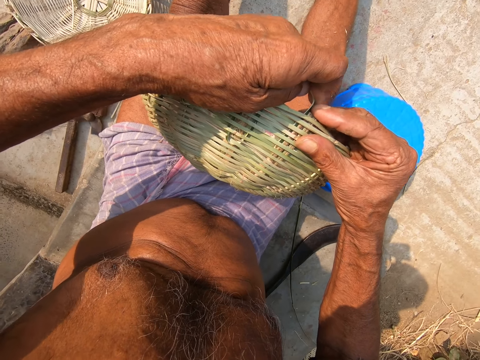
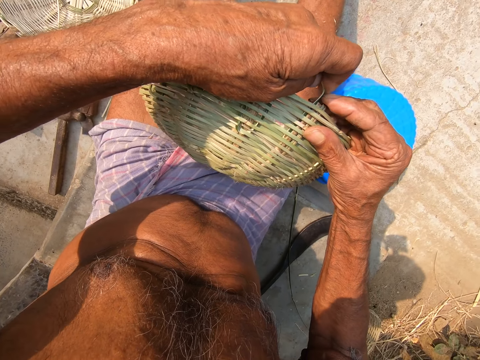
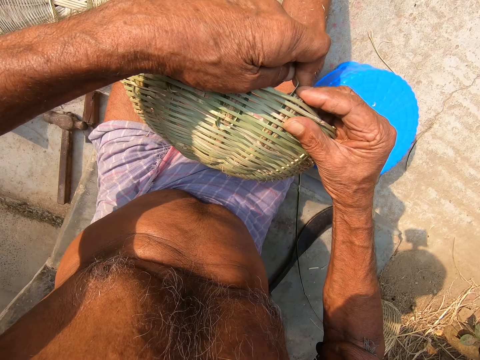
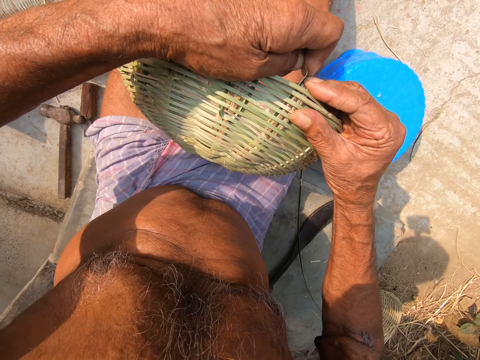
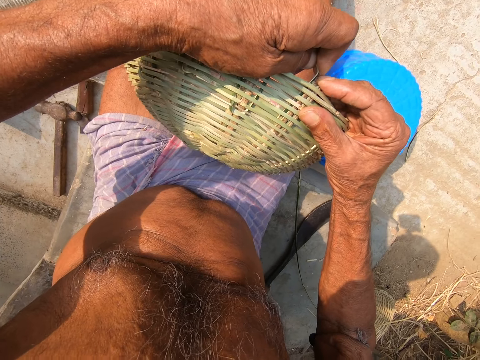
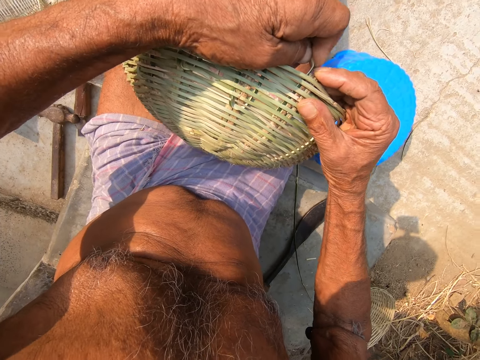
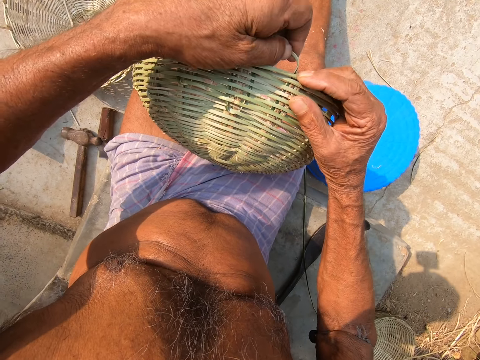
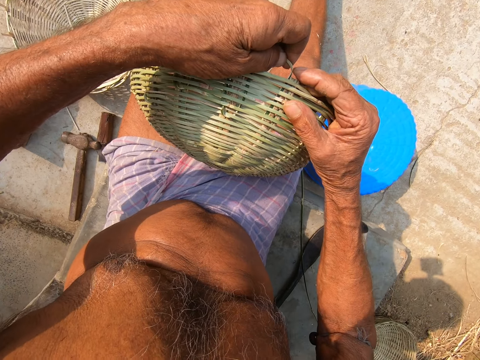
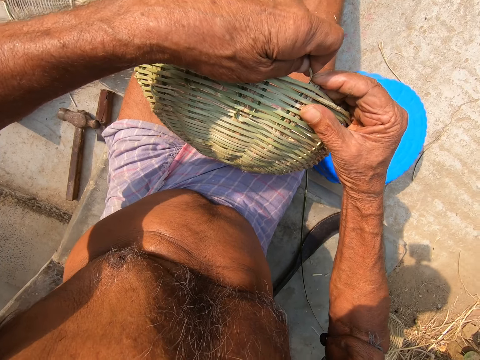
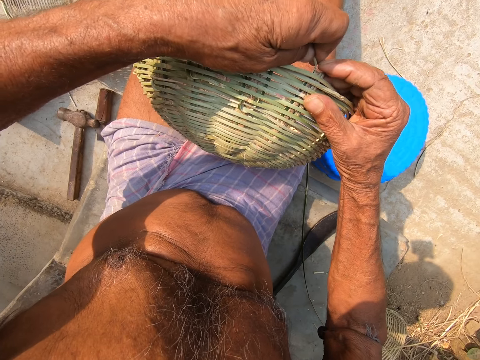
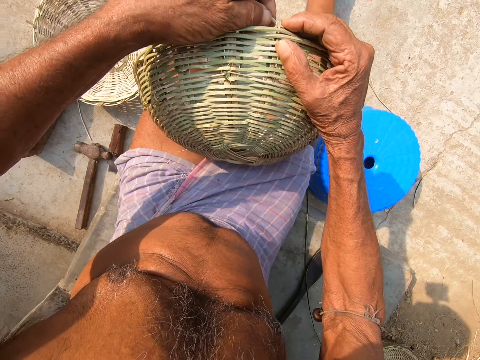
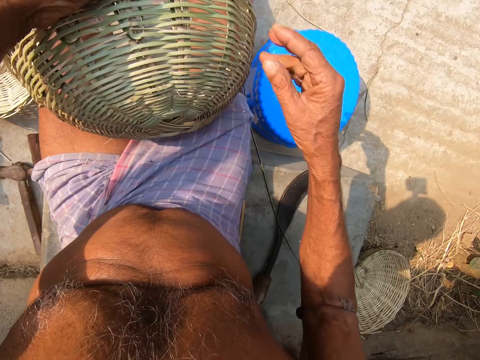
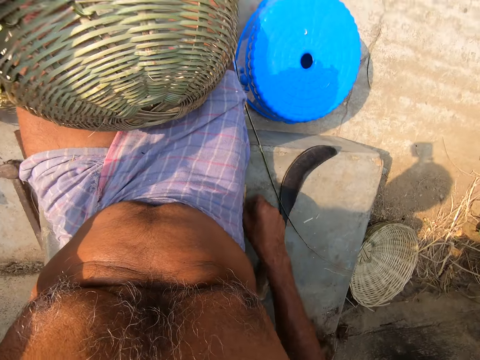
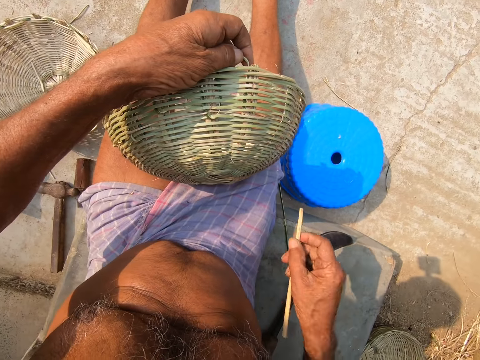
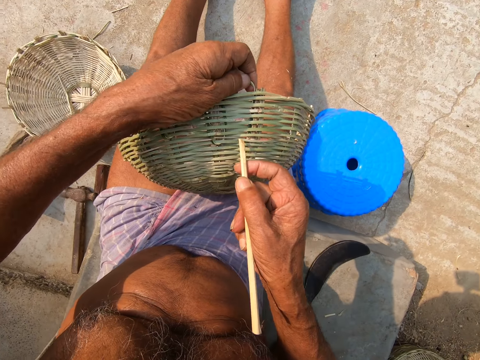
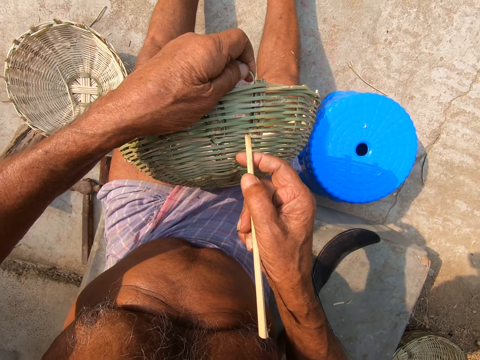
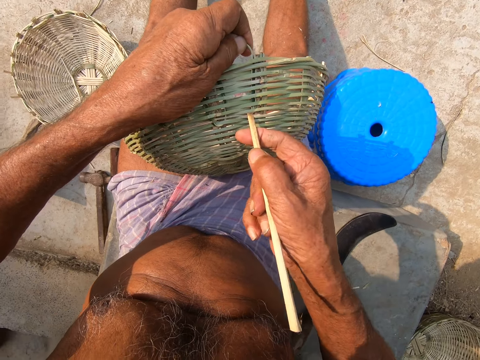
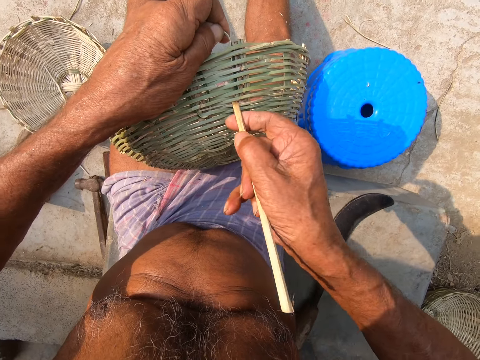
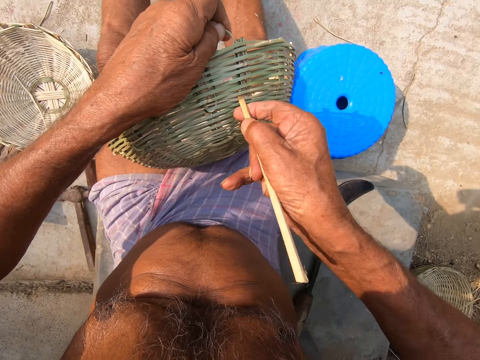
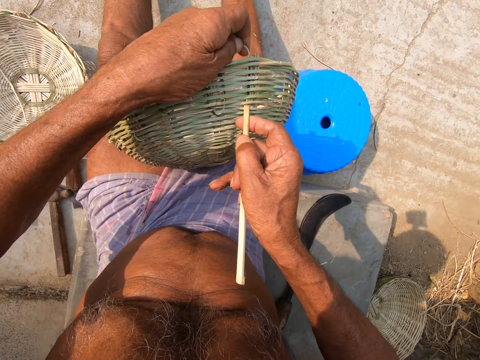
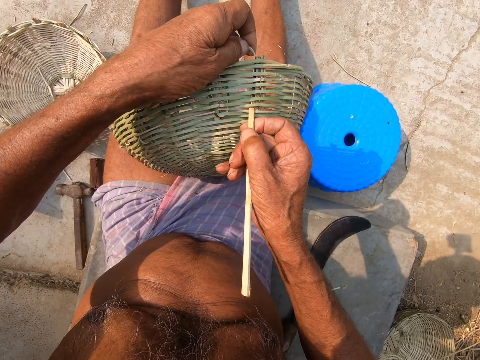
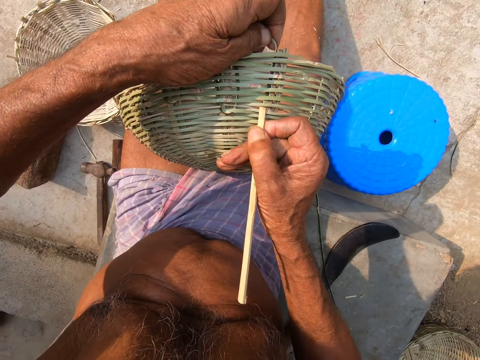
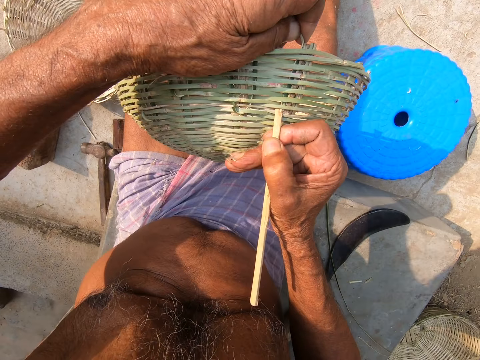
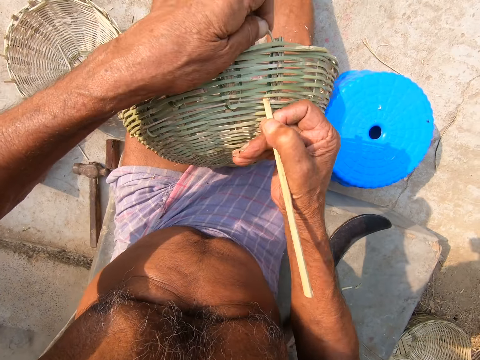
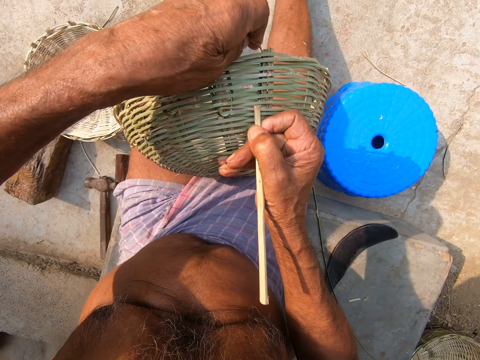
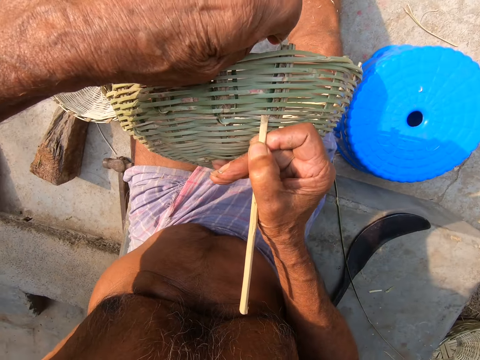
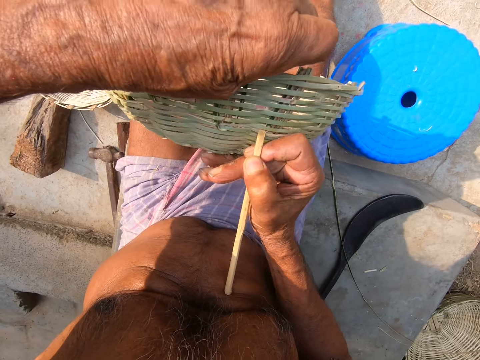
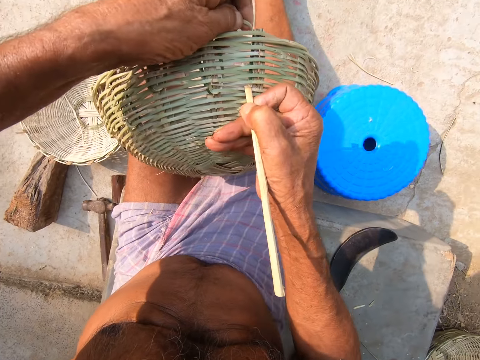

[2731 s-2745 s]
The camera wearer picks the bamboo cane from the ground with his right hand. He inserts the bamboo strip in the basket with the bamboo cane in his right hand.

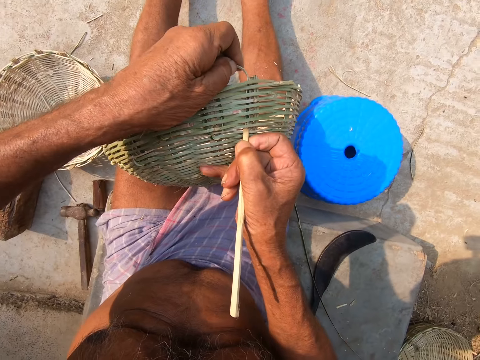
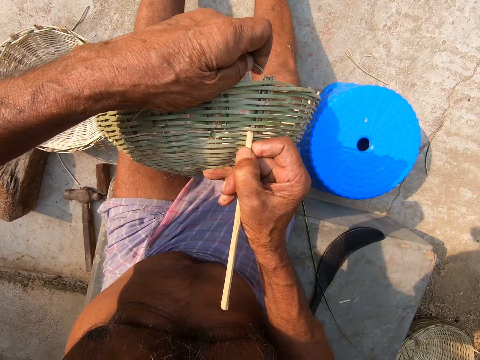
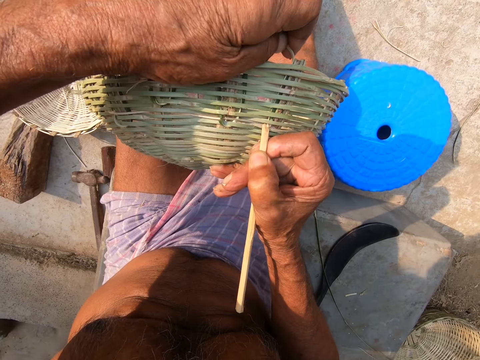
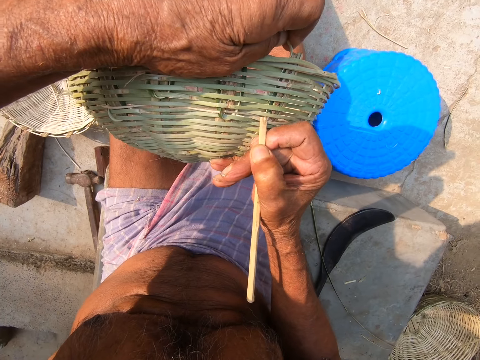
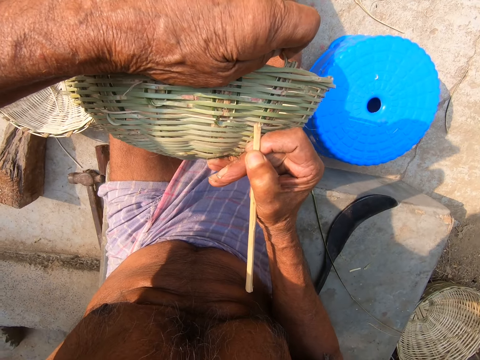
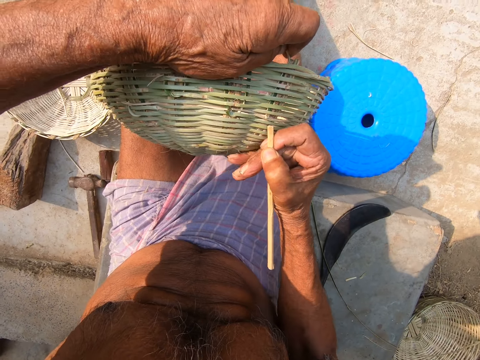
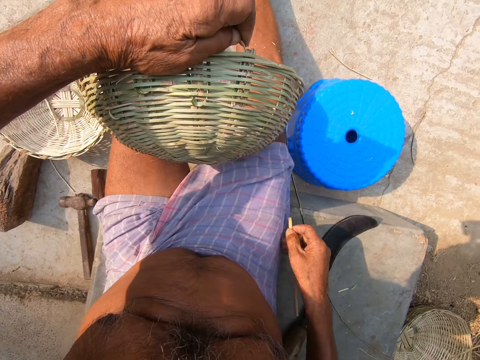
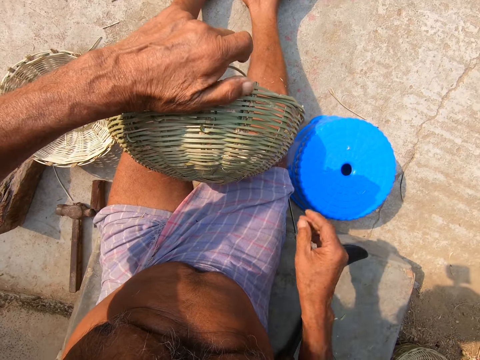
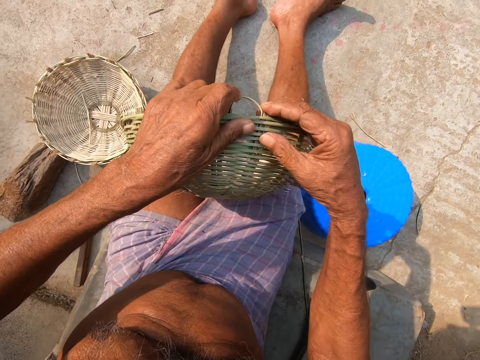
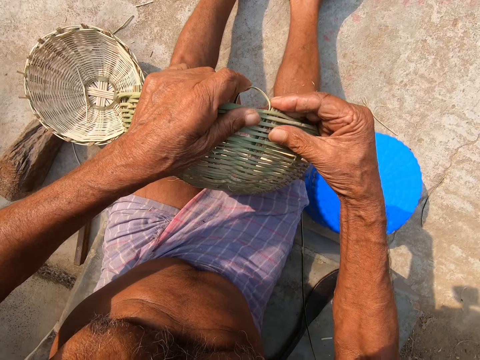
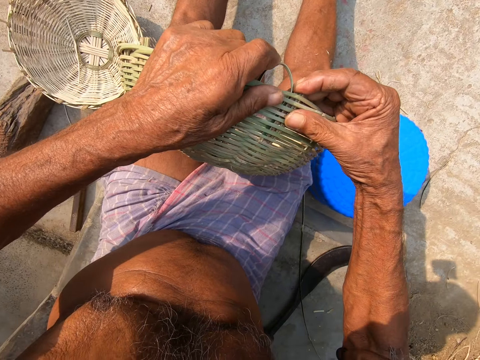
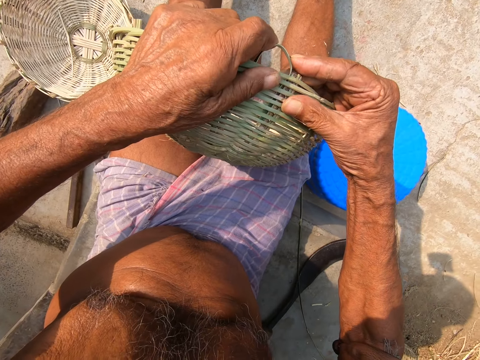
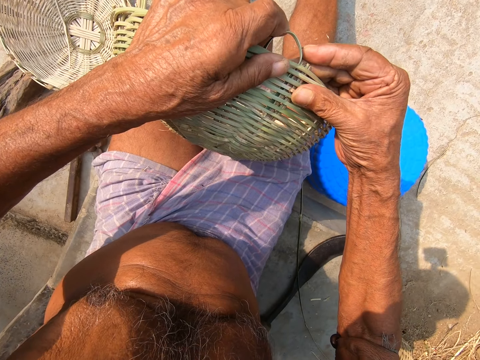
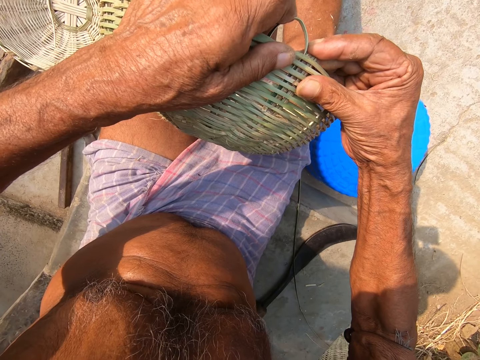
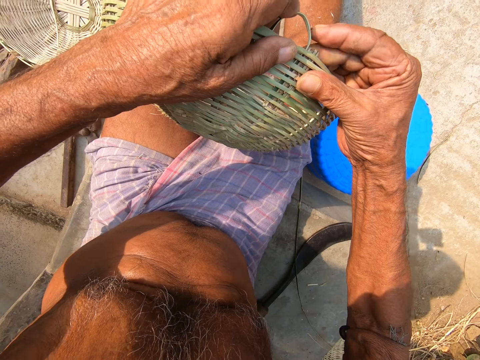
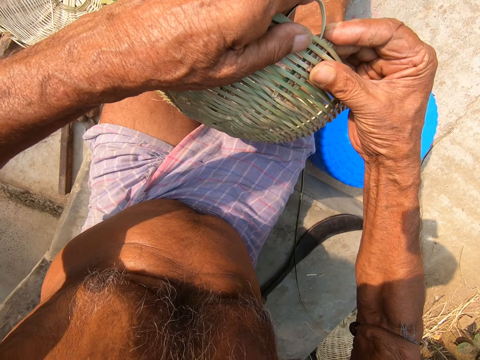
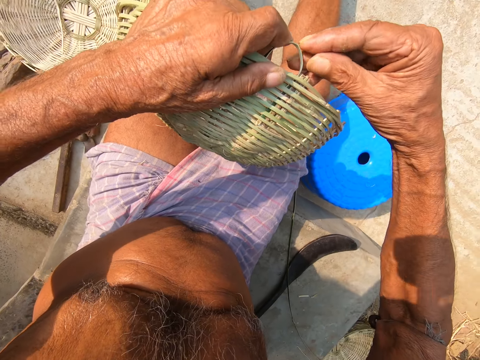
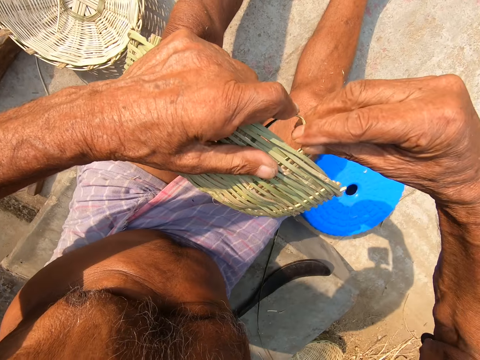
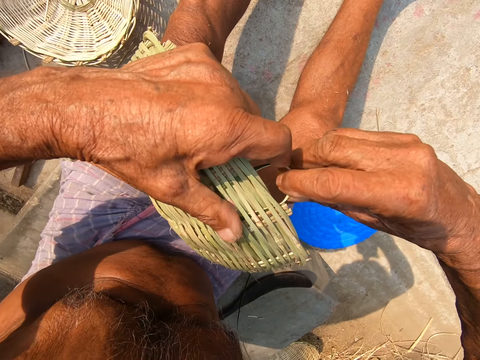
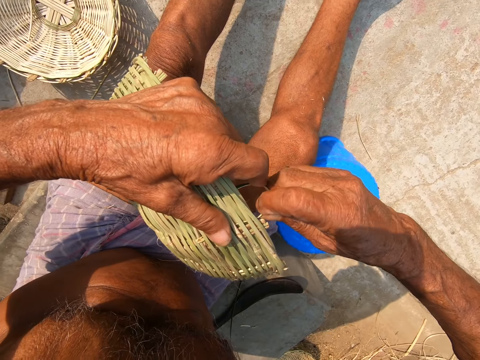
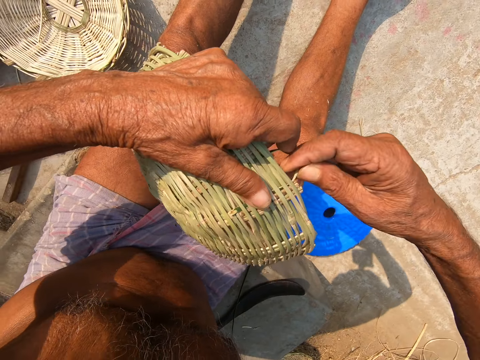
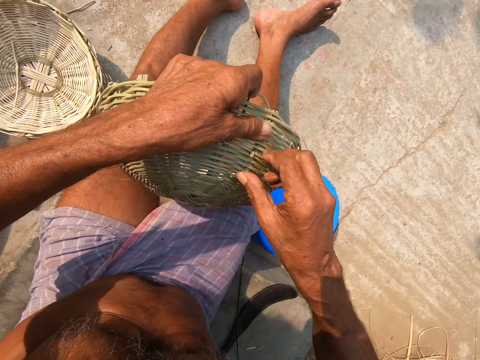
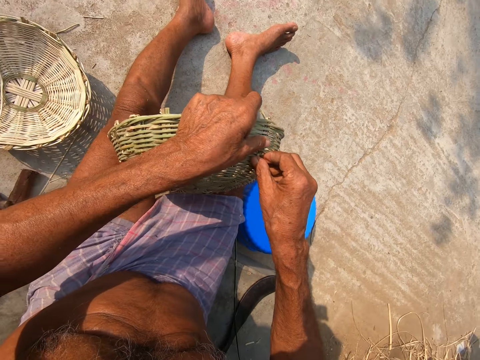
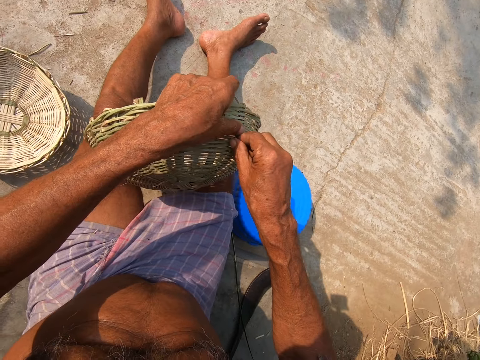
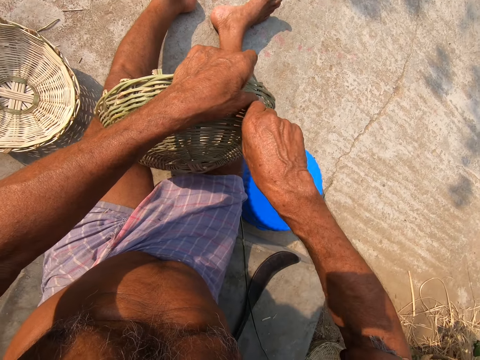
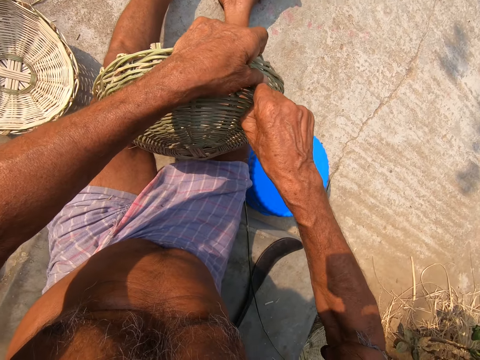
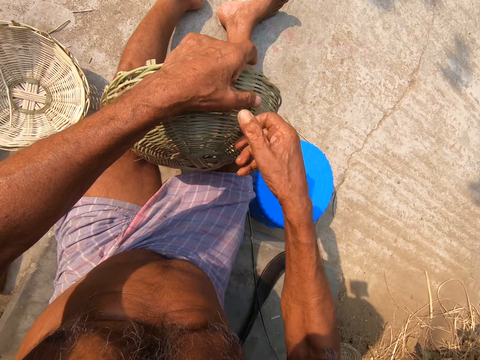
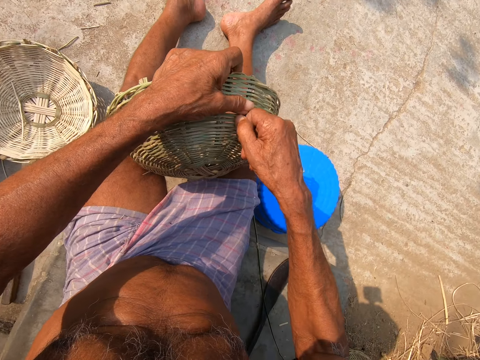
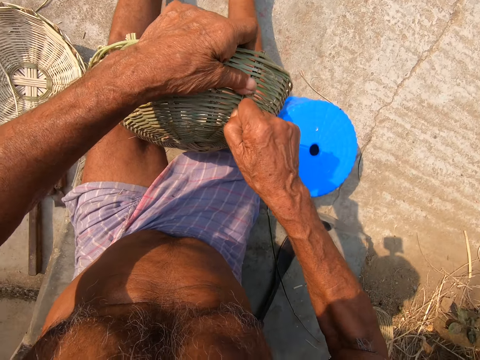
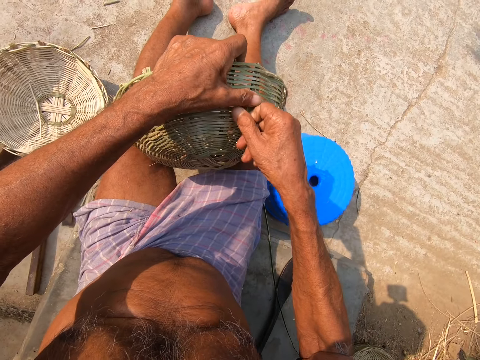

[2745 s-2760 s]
The camera wearer drops the bamboo cane on the ground with his right hand. He adjusts the basket with both hands. He weaves the basket. He weaves the bamboo strip to the basket with both hands.
